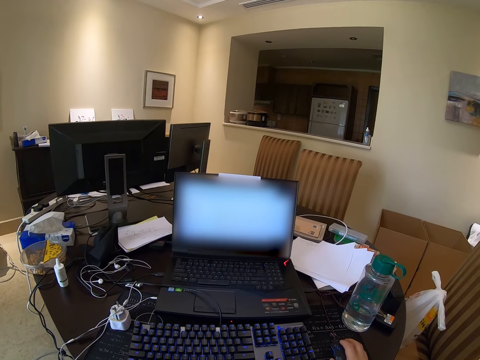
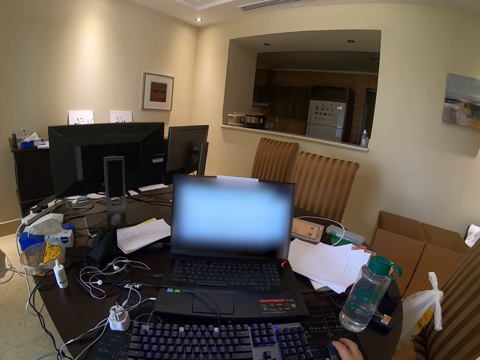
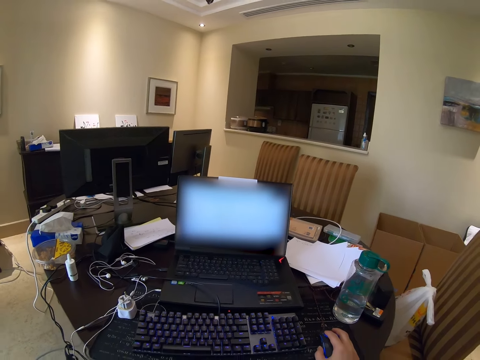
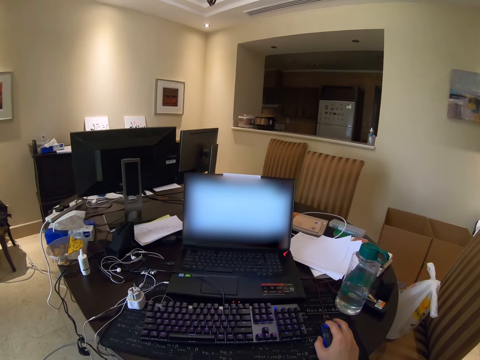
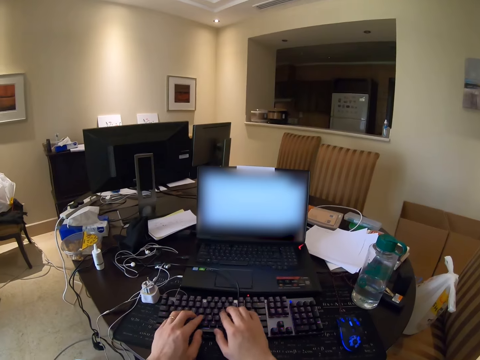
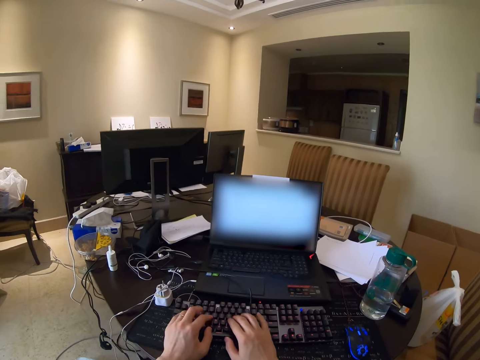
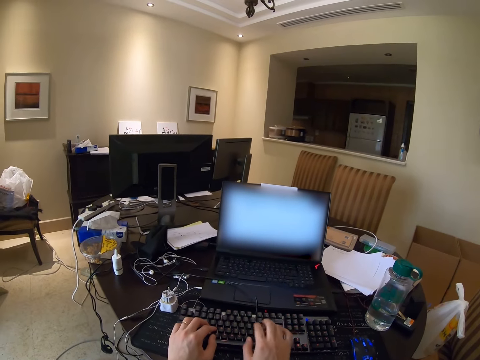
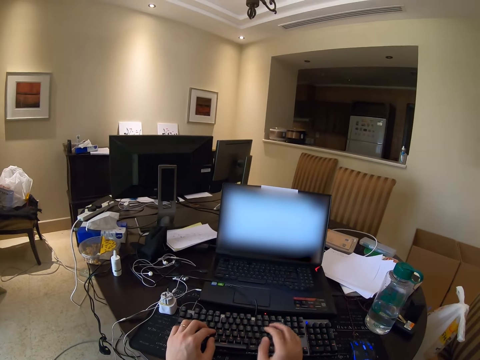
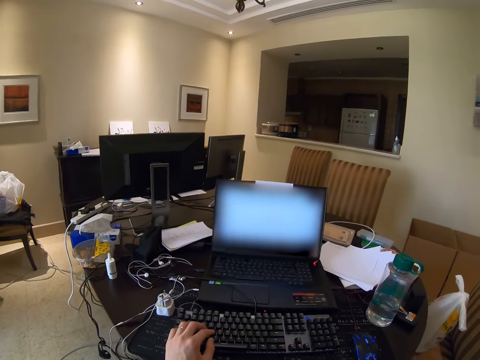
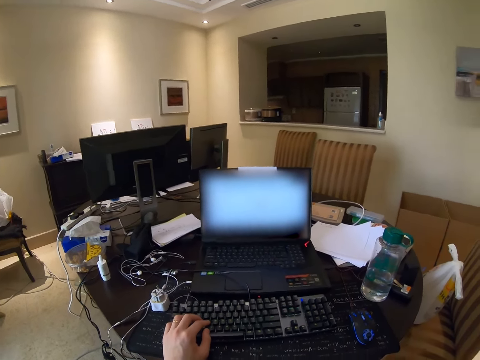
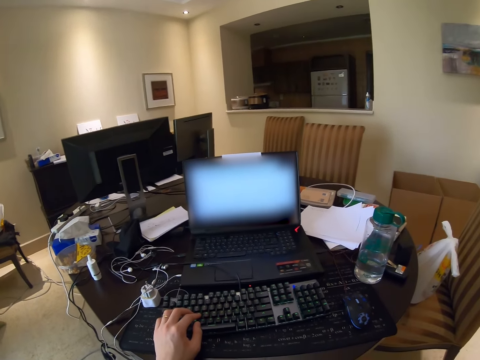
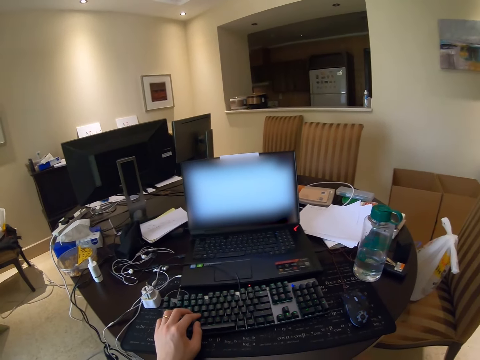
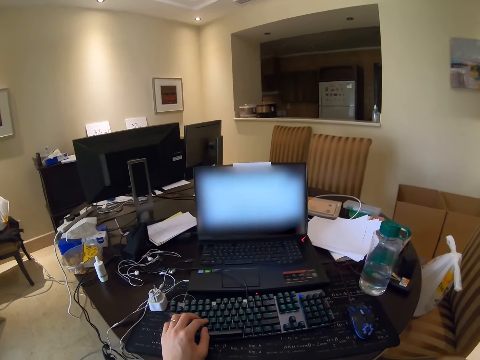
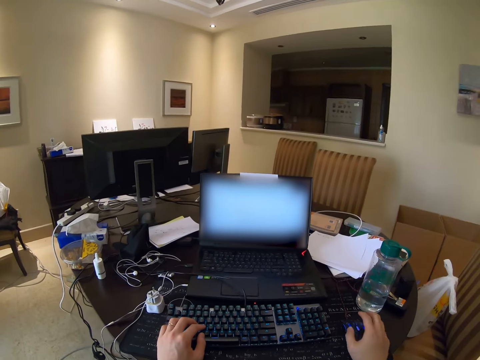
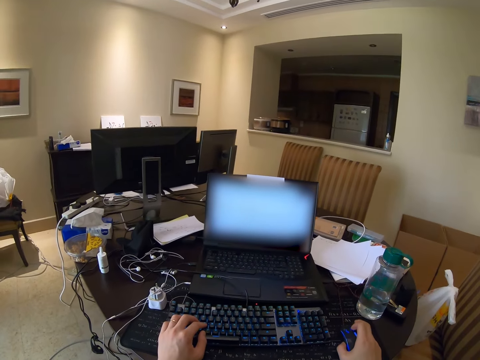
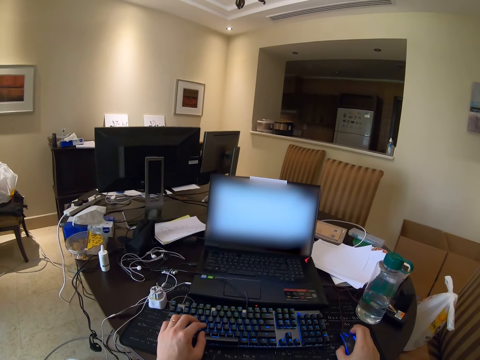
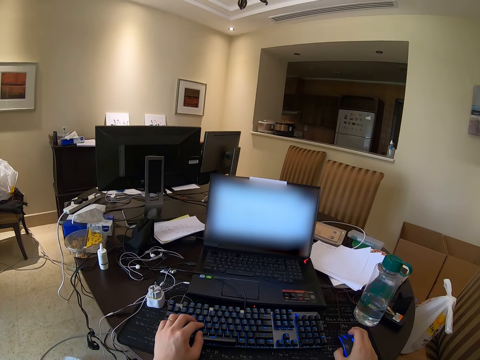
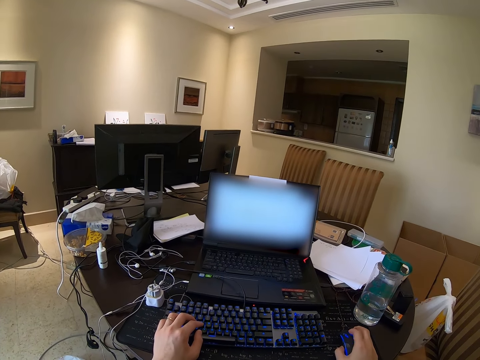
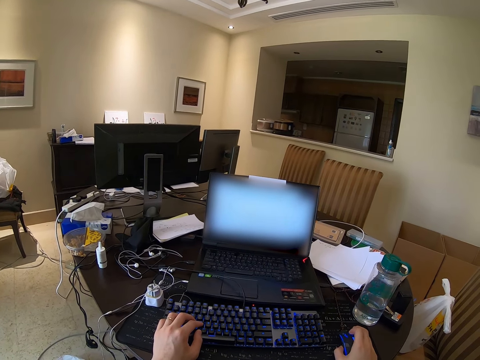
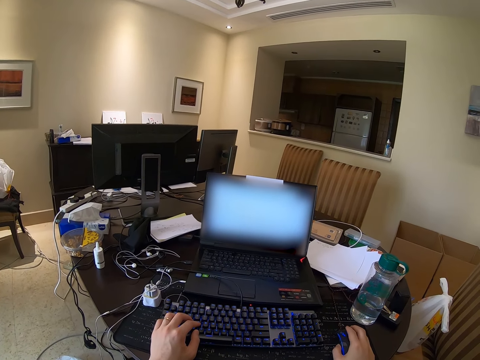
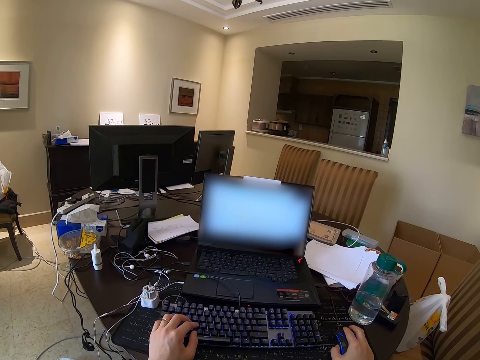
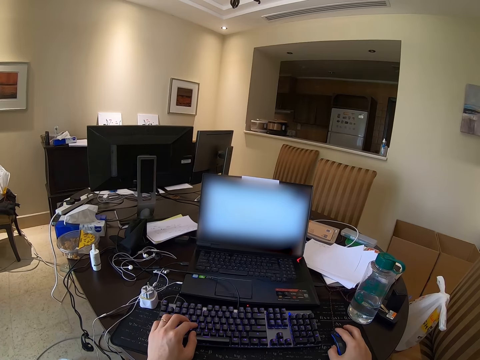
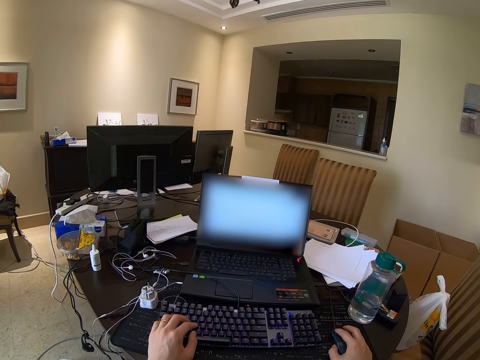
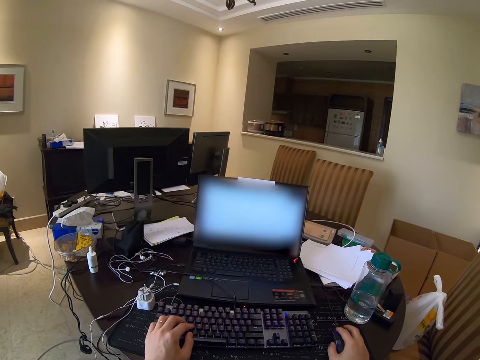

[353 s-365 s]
The camera wearer types on the keyboard. They stare at the screen. They scroll the laptop. They use the mouse.

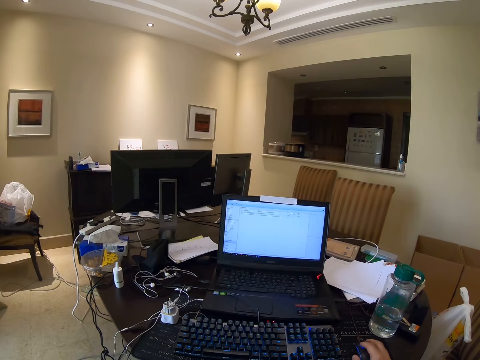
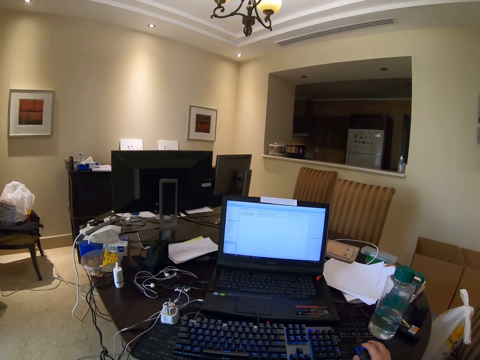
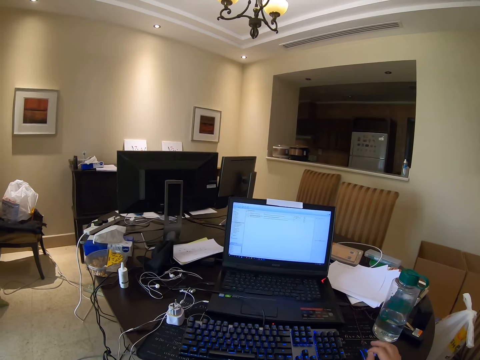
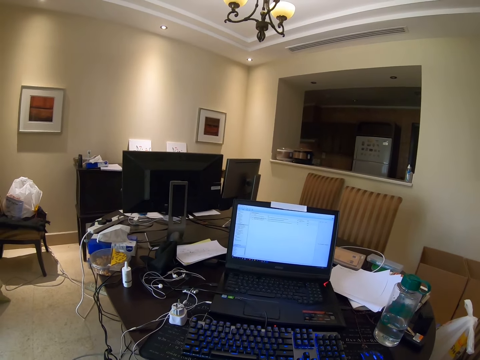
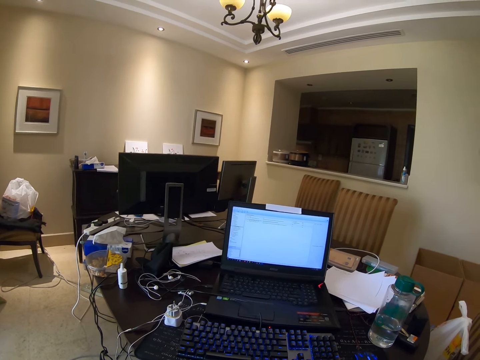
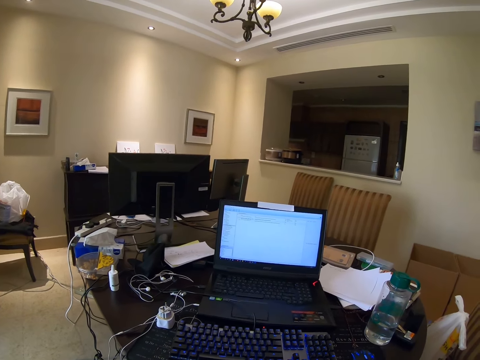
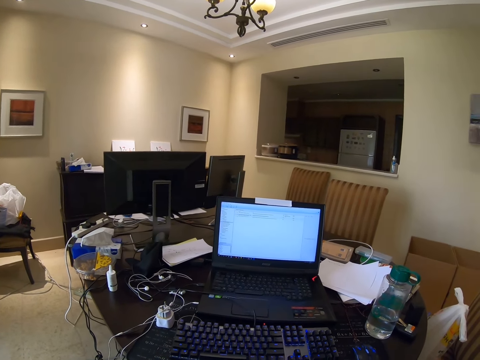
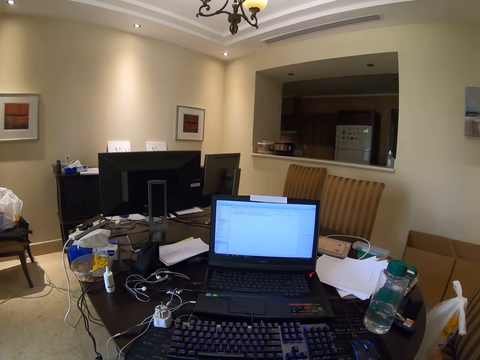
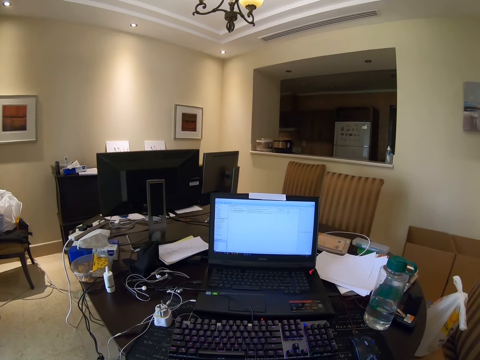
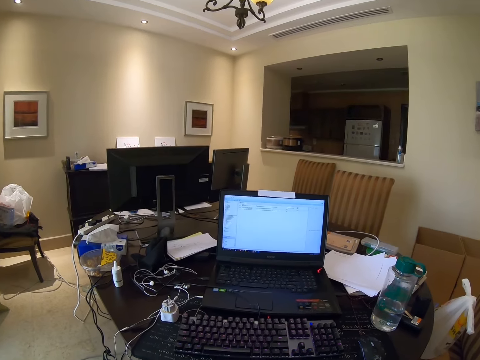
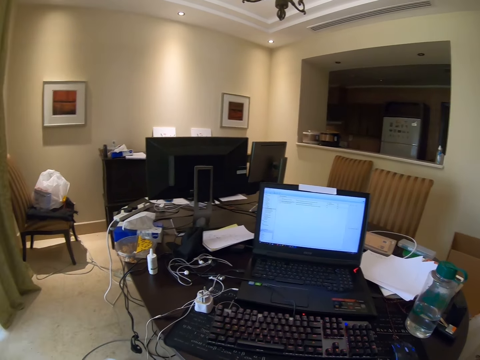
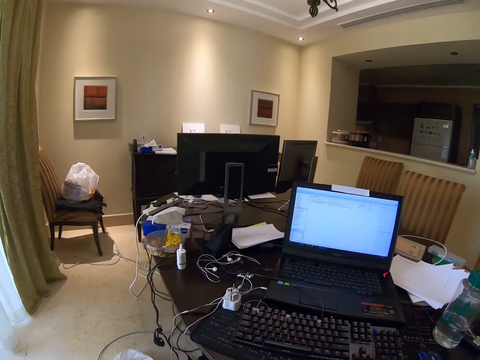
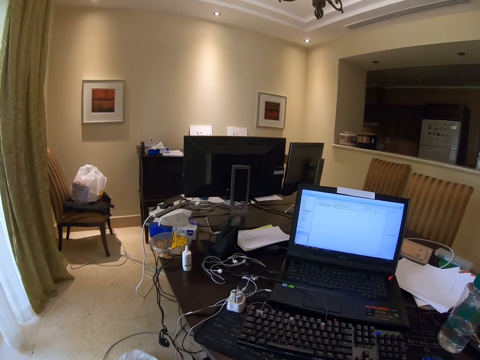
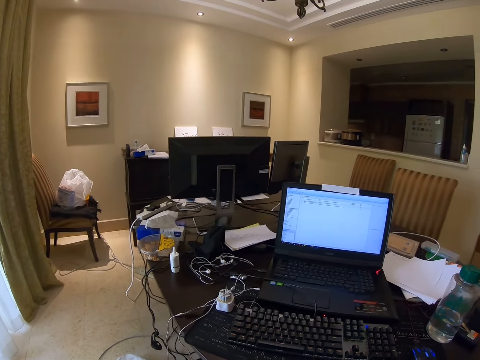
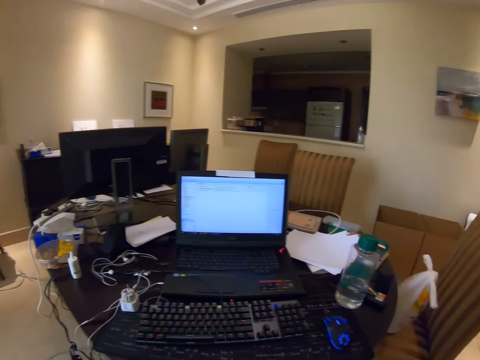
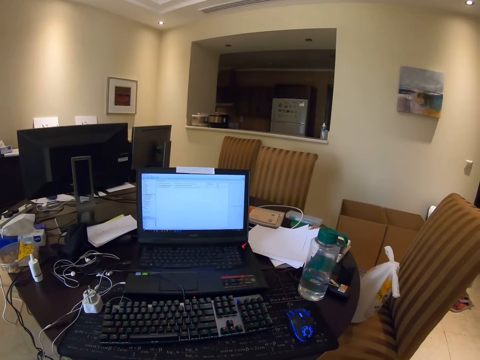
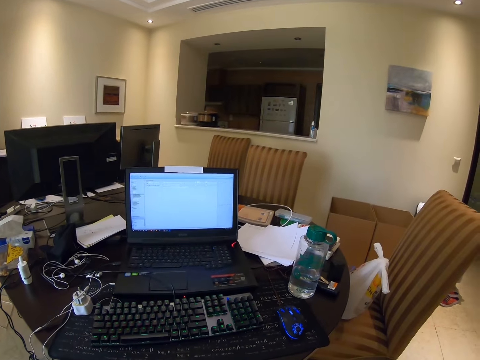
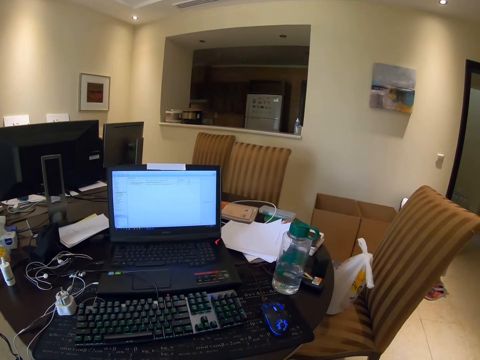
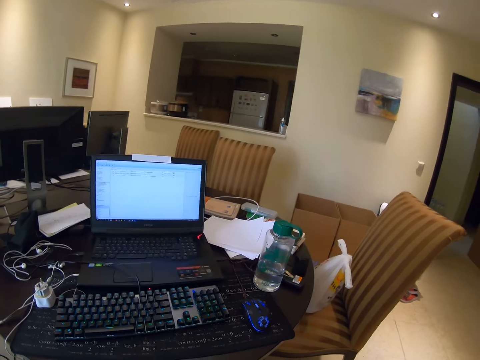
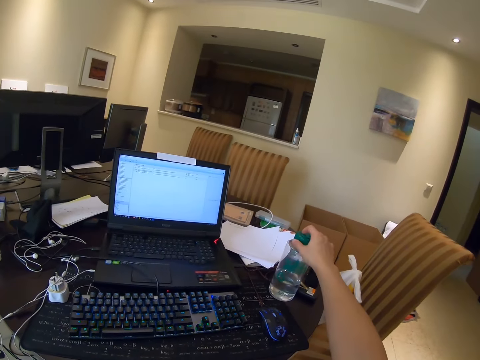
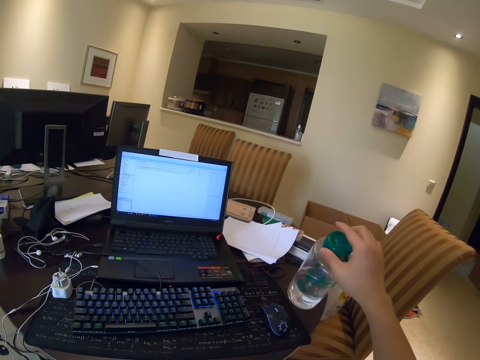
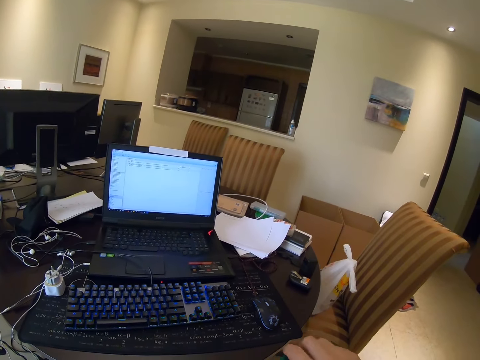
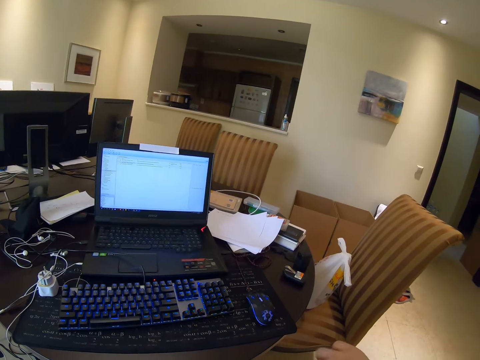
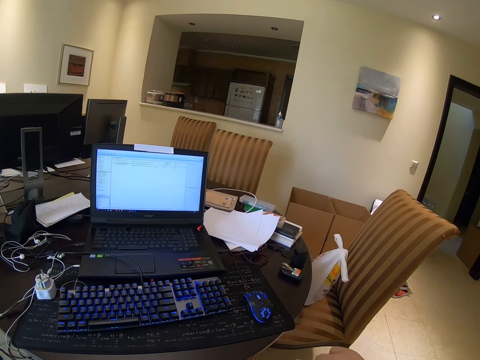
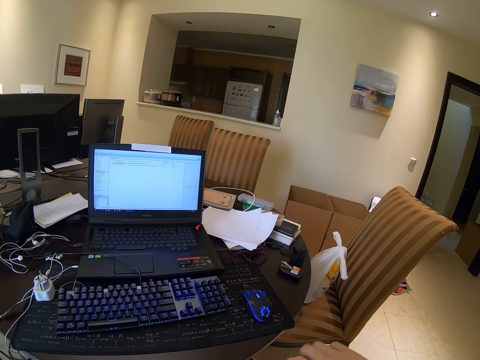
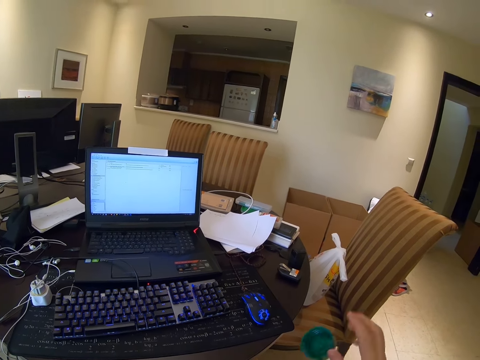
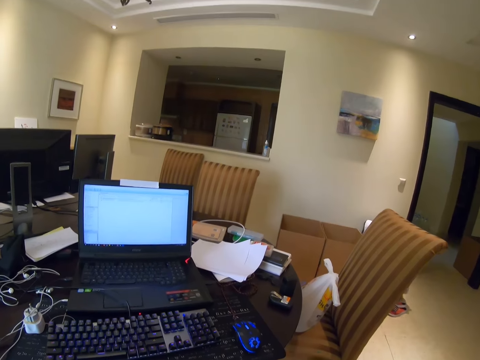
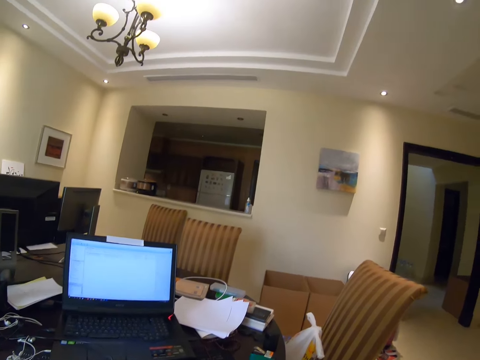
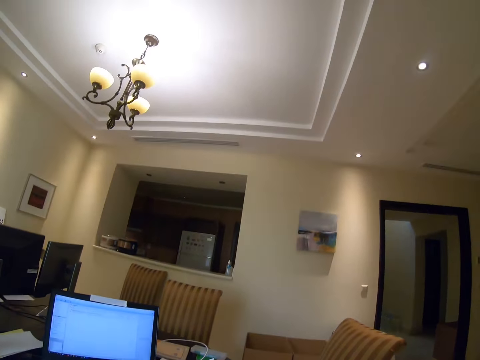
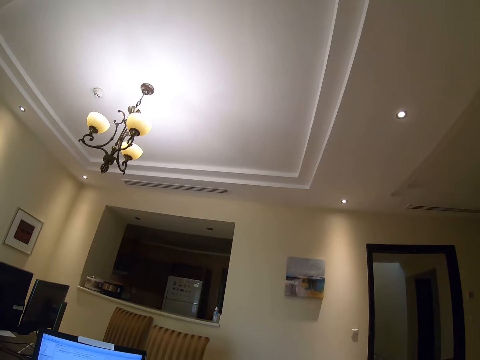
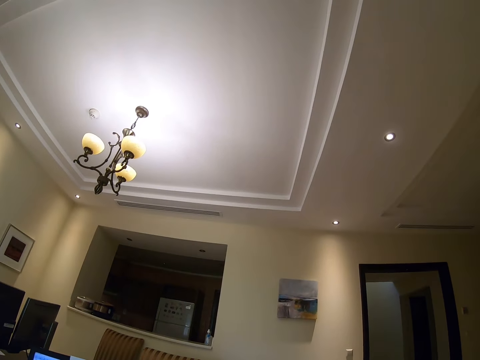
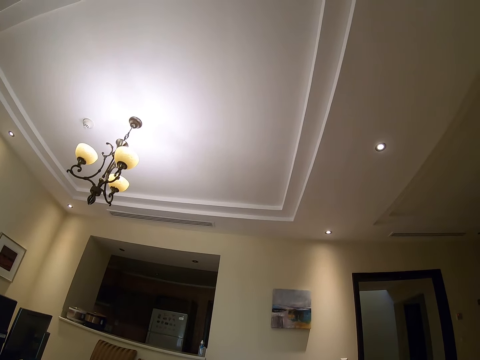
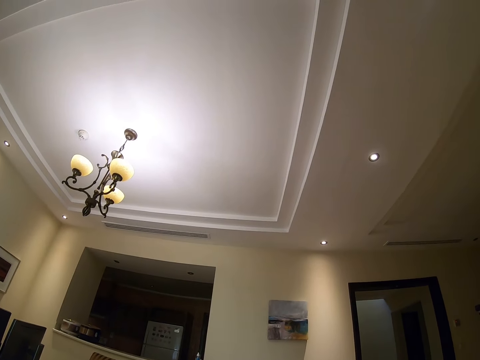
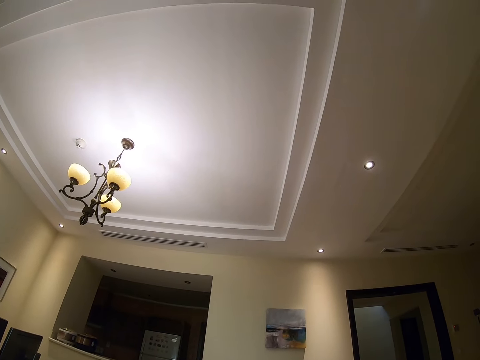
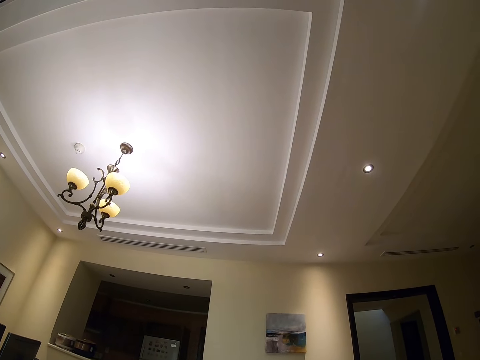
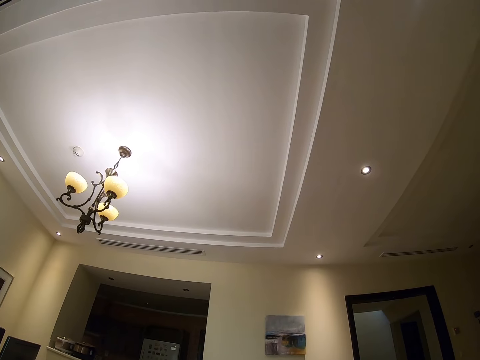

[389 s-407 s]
The camera wearer looks around. They take the water bottle from the table. They open the water bottle. They take water.
